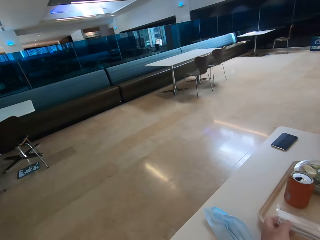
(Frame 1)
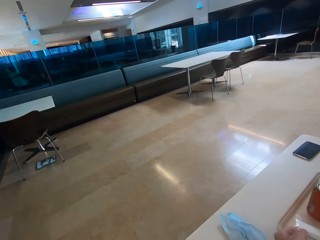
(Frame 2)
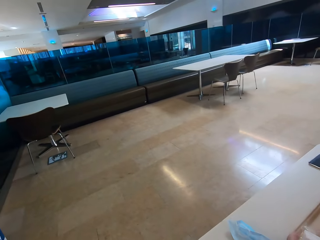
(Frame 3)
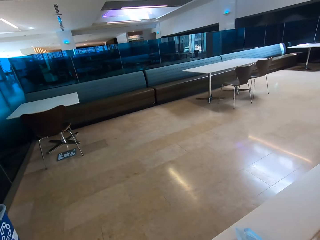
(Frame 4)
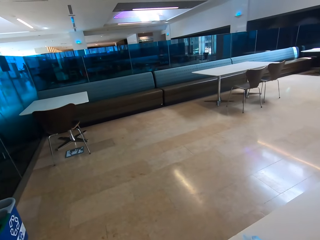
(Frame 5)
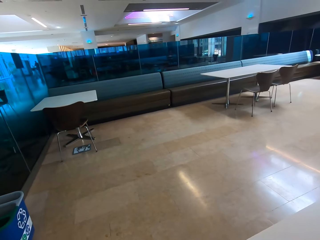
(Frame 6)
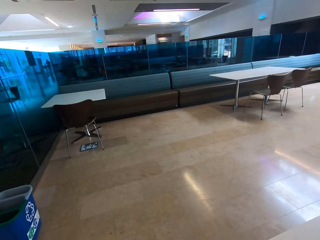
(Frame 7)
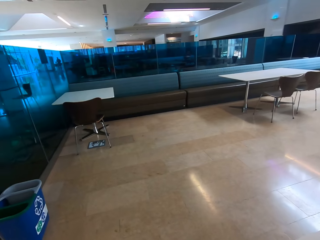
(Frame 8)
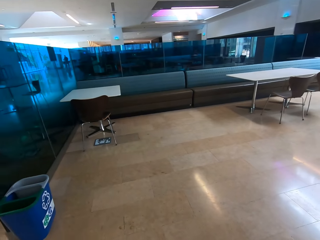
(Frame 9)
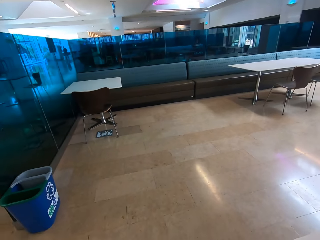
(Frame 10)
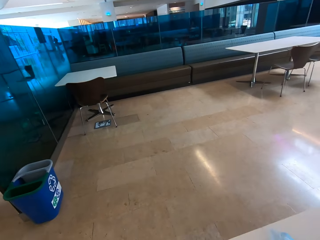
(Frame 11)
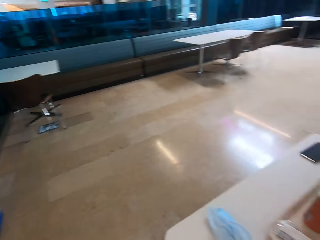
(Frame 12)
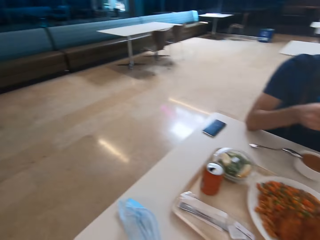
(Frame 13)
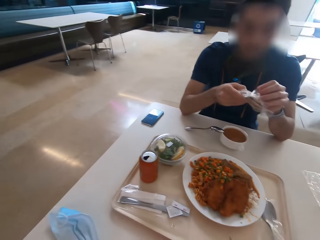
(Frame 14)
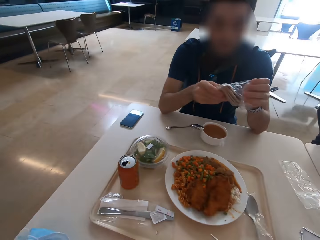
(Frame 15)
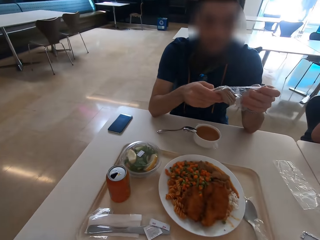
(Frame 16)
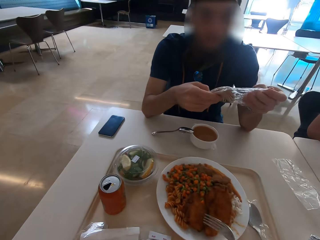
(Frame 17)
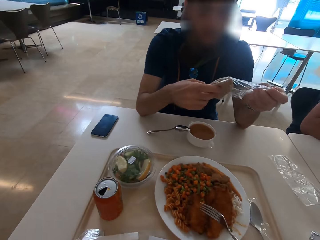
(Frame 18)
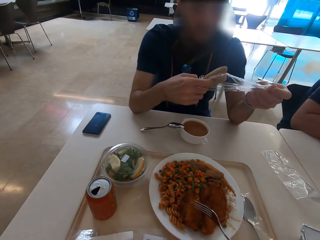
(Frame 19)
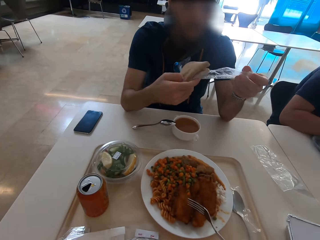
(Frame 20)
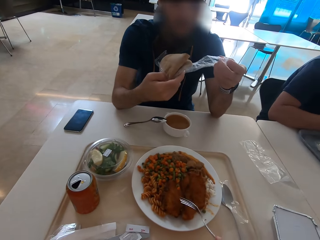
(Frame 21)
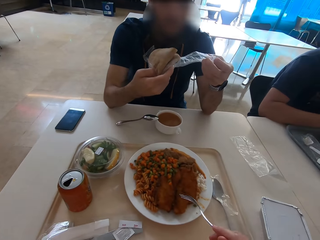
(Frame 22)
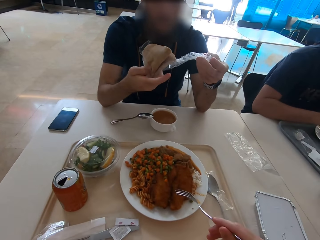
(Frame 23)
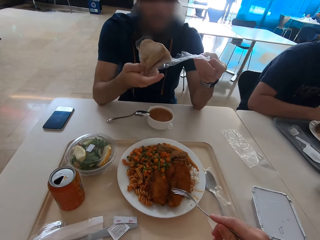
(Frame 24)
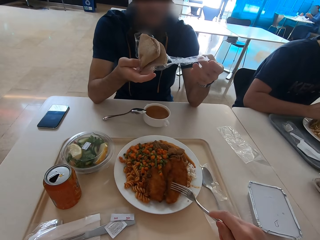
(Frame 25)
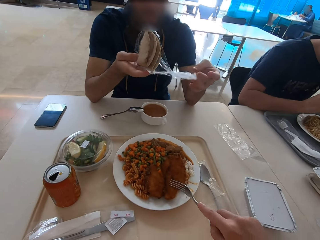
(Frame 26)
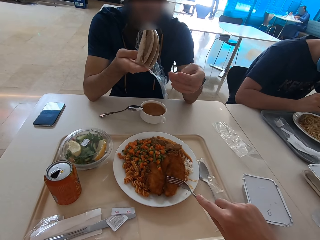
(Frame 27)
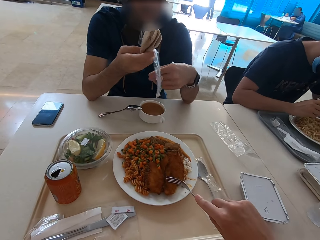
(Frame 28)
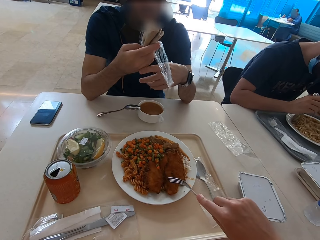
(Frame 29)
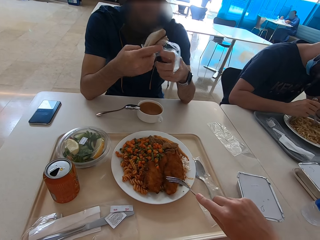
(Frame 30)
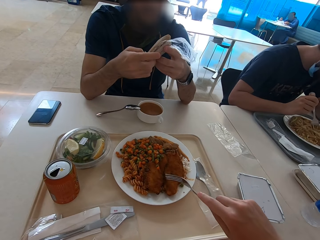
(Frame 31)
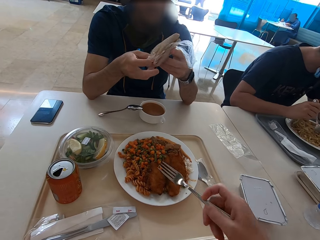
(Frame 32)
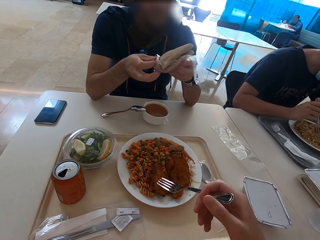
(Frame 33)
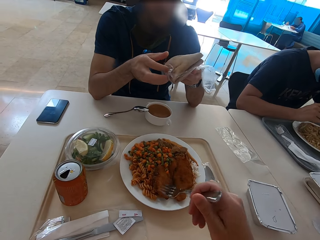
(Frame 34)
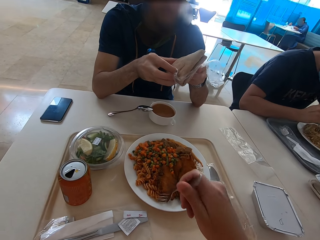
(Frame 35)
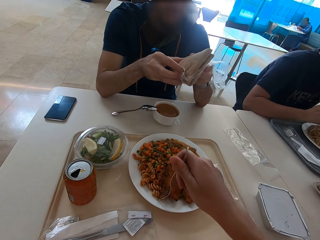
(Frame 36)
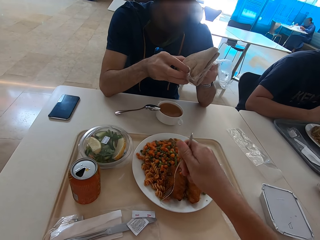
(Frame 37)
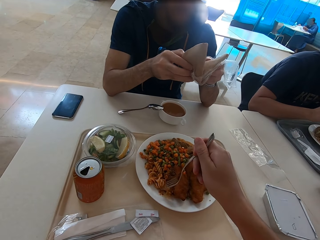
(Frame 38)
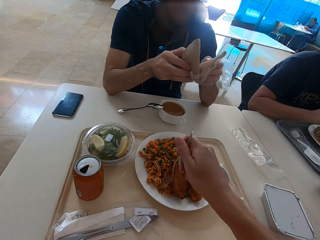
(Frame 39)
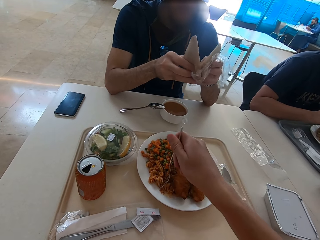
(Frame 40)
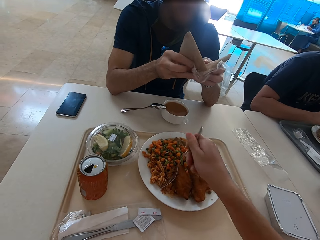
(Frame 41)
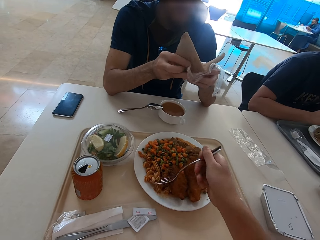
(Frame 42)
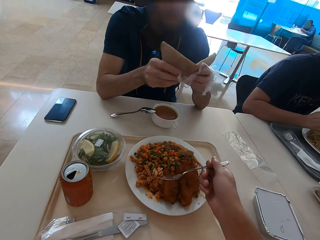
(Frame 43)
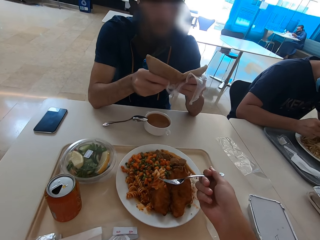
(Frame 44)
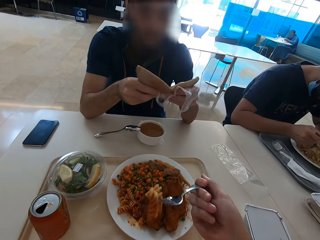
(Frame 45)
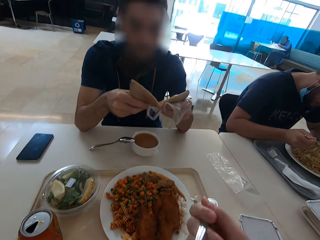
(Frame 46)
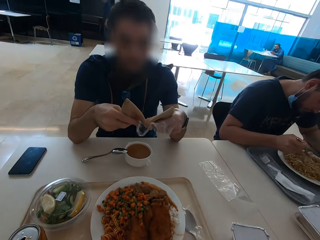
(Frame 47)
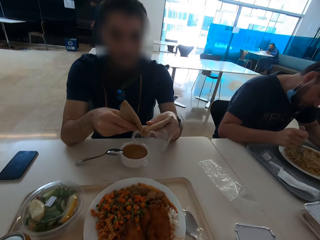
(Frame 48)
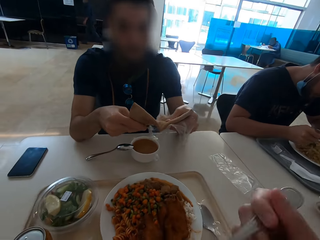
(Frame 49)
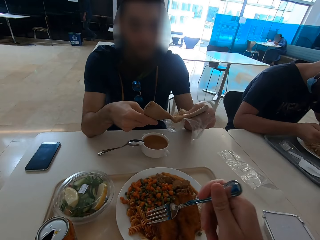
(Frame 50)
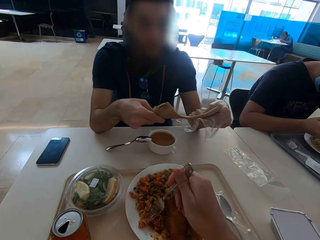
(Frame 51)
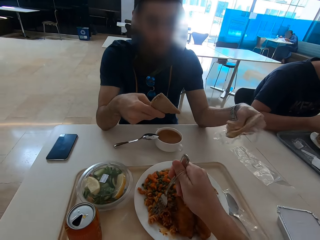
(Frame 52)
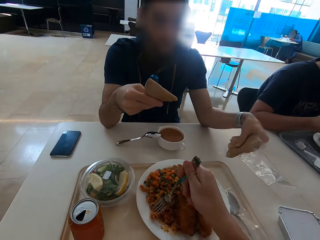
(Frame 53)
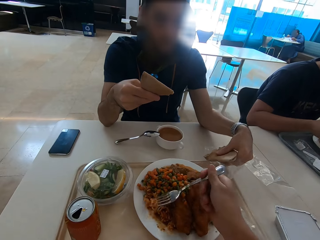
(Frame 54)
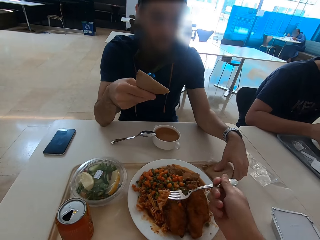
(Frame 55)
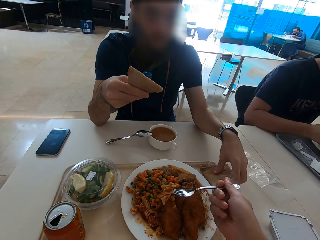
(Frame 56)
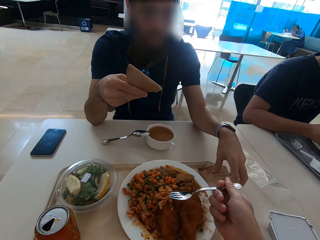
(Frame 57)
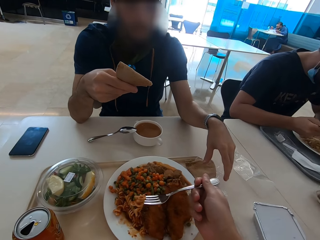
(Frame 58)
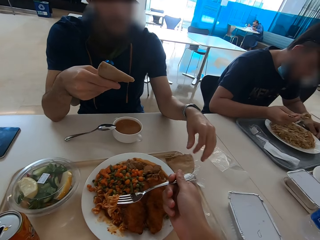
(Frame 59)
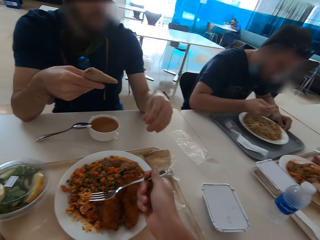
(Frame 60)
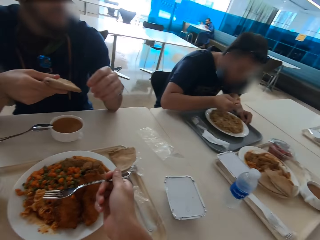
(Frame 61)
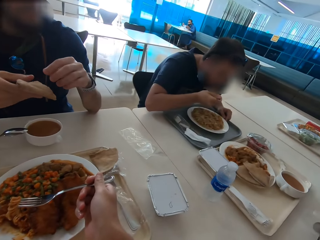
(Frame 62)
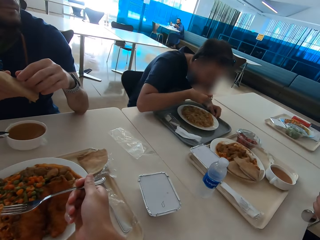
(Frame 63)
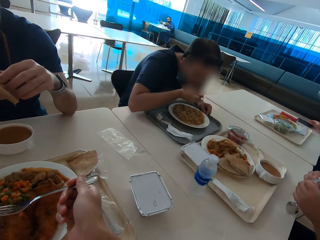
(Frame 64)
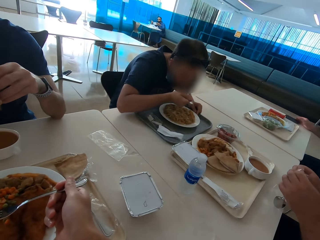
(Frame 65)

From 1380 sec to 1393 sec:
The camera wearer puts the knife on the tray. They look around the room. They hold the fork. A man eats. Another man unfolds the tortilla. The camera wearer scoops food from the plate. They eat food. The other man cuts the tortilla in half, puts half of the tortilla on the tray.

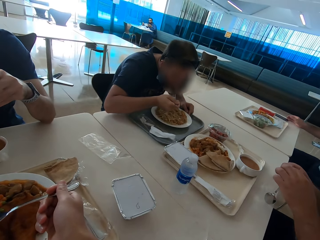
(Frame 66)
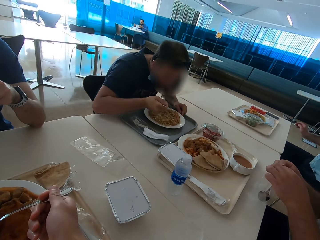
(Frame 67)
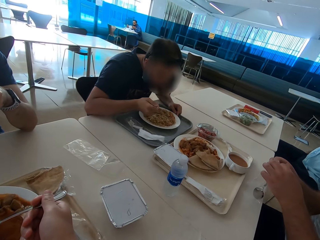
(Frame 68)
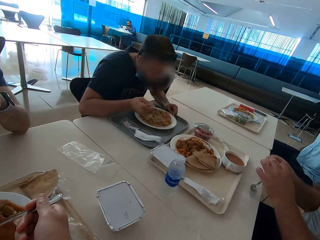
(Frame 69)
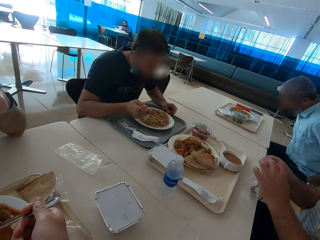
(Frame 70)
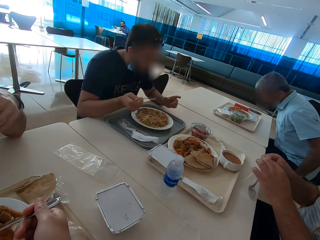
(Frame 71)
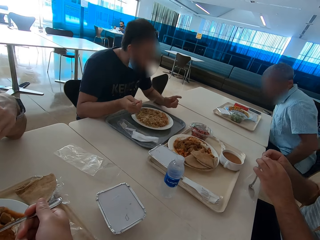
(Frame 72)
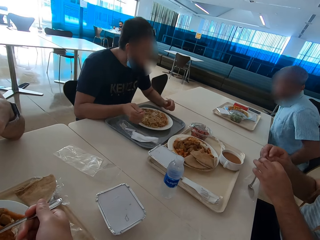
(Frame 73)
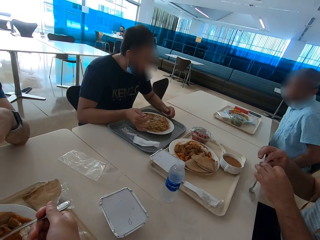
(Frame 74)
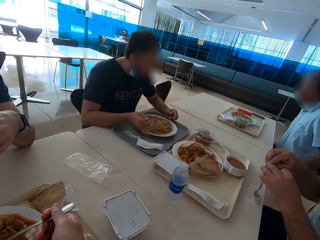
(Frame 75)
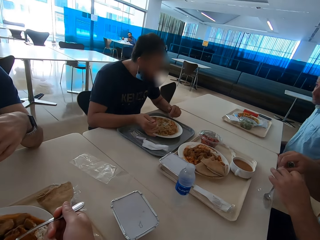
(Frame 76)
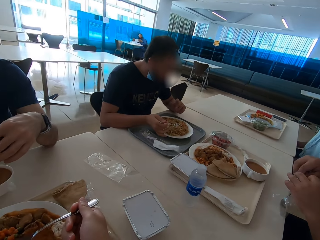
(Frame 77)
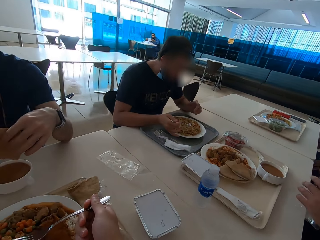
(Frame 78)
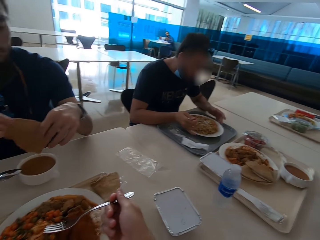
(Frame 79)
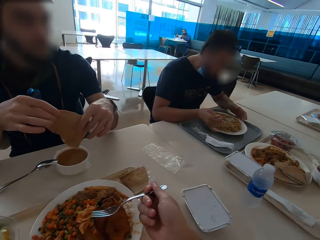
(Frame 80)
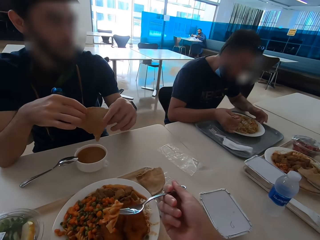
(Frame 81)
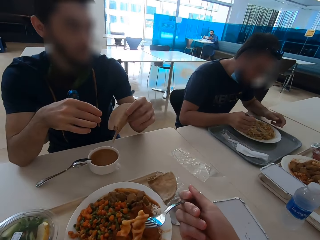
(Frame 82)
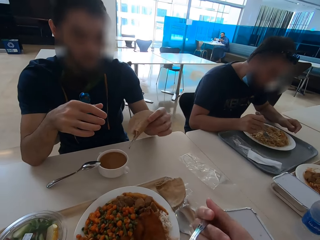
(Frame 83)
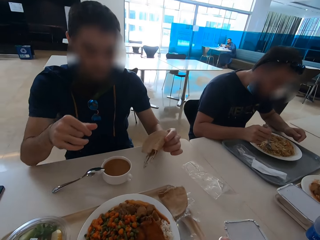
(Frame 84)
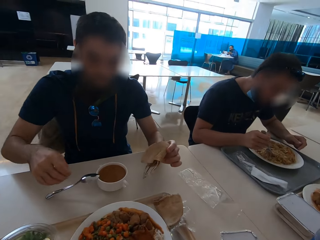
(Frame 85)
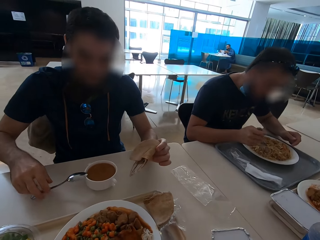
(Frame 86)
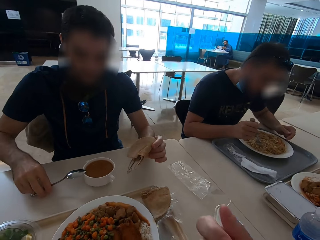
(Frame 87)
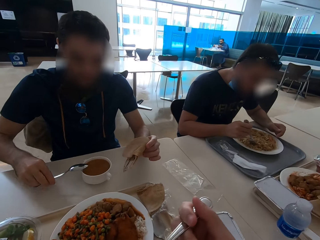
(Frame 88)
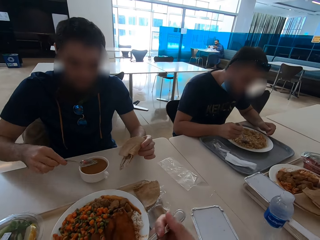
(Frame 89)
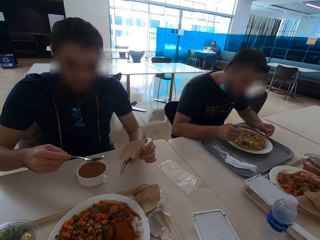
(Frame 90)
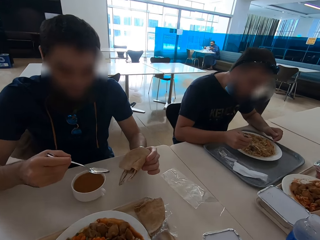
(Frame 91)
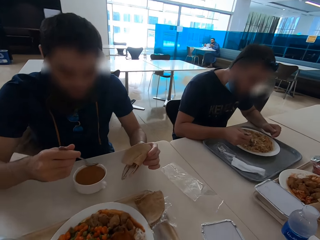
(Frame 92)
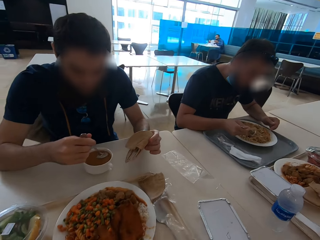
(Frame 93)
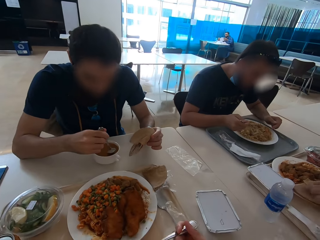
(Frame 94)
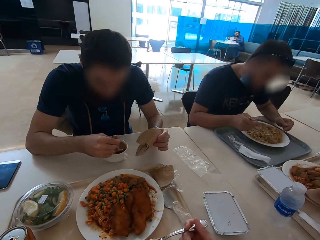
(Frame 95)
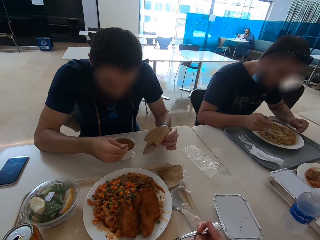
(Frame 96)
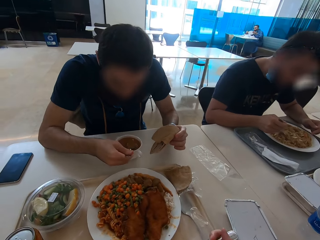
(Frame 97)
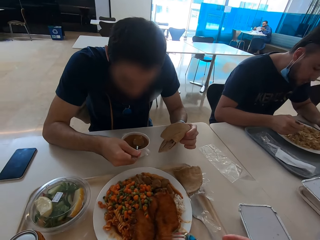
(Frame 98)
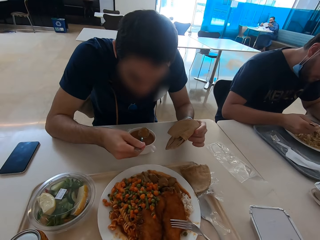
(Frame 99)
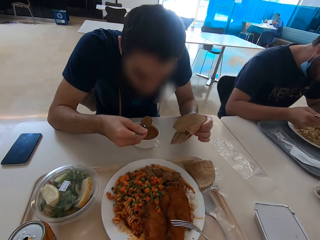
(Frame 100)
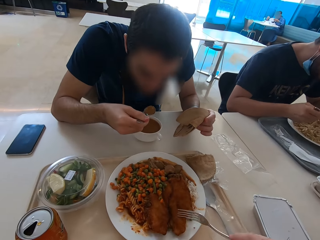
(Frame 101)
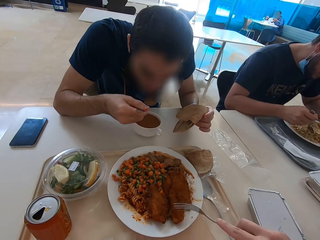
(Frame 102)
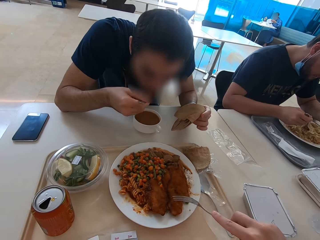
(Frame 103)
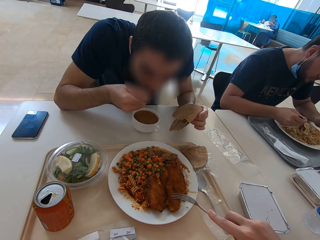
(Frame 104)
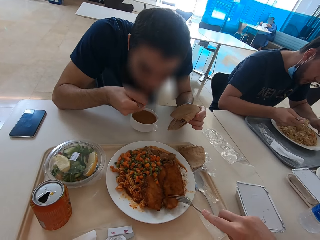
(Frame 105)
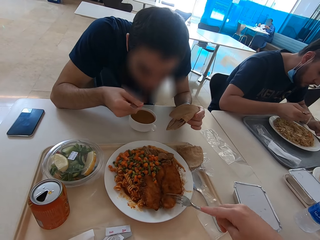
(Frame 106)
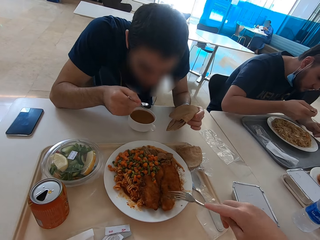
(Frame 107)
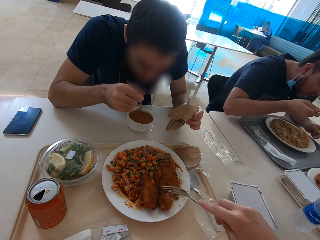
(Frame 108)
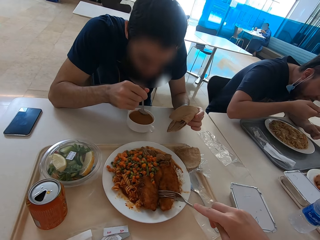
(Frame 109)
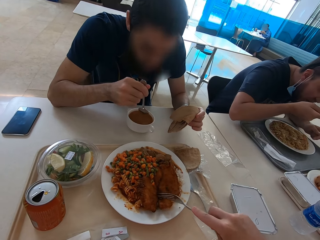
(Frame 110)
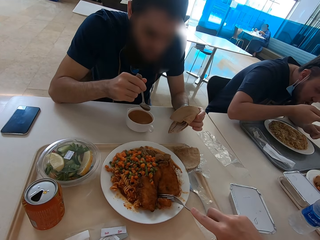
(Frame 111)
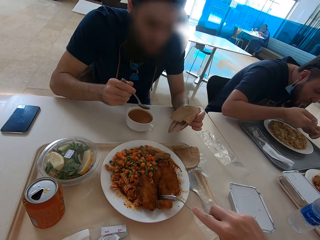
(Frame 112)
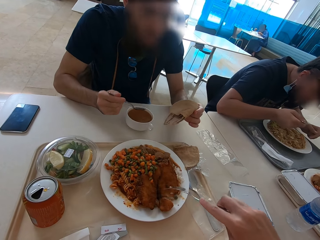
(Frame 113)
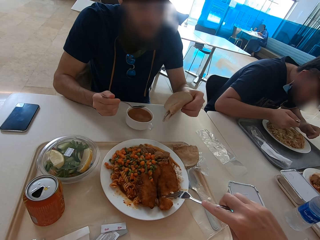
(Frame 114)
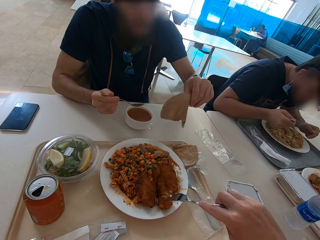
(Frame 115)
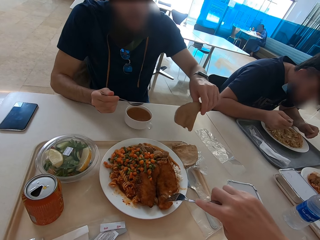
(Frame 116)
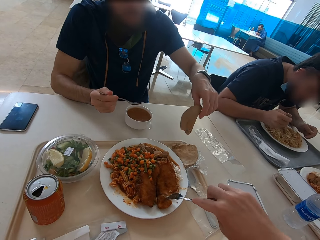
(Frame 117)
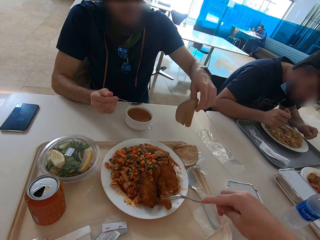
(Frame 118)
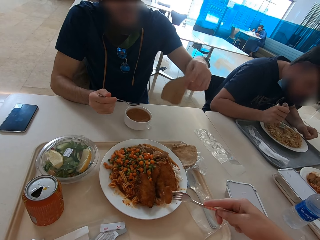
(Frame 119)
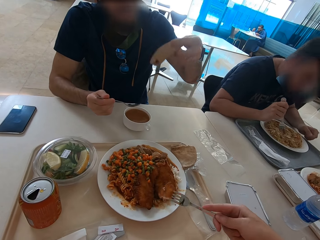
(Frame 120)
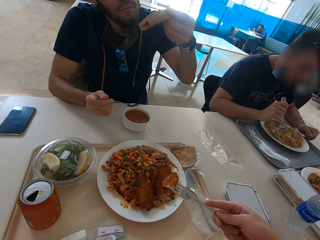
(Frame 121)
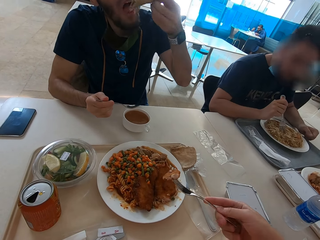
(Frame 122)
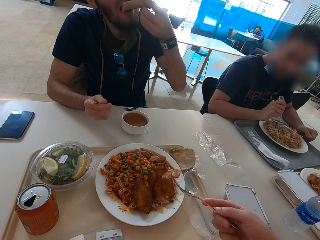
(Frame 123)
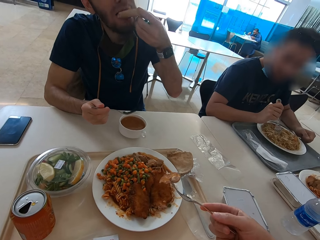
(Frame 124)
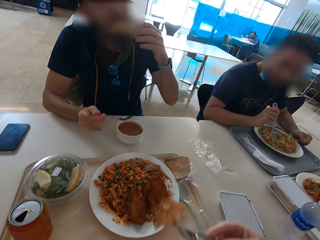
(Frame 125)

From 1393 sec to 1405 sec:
A man eats something. Another man pulls the chair. A third man removes a spoon from the plastic bag. A fourth man lifts the chapati. He picks up a spoon, eats soup. The camera wearer scoops food.
